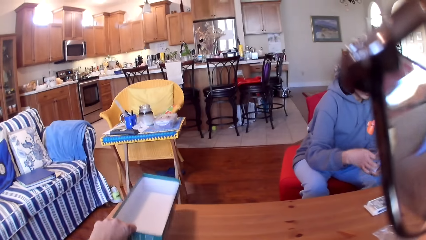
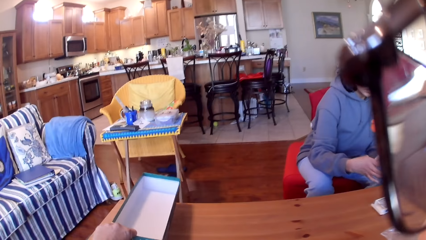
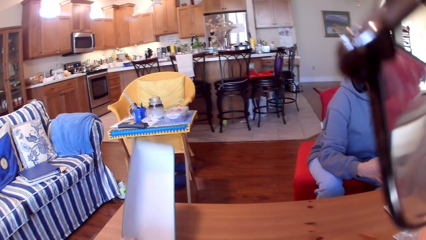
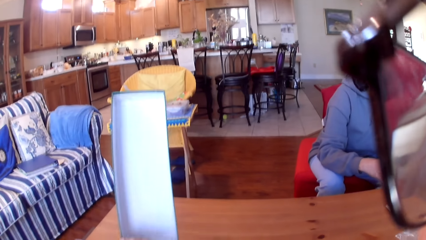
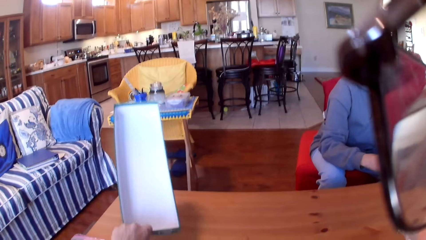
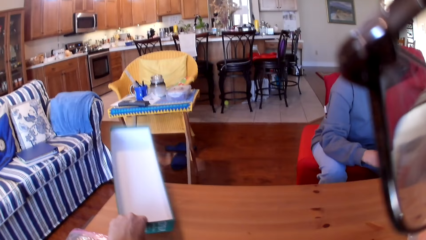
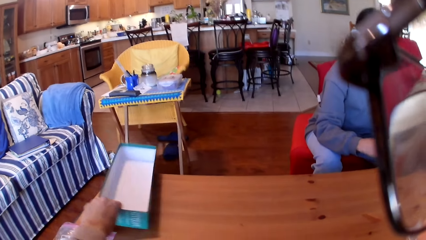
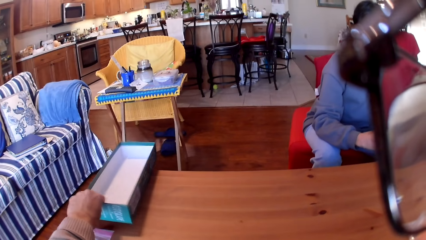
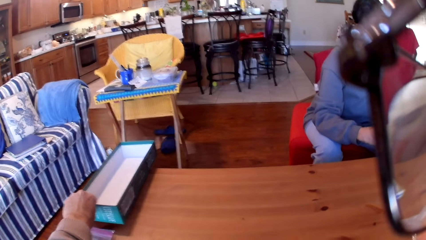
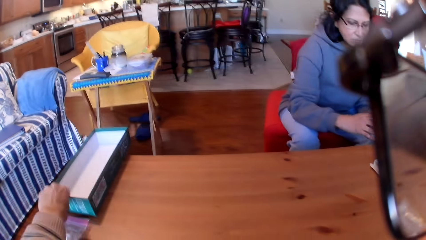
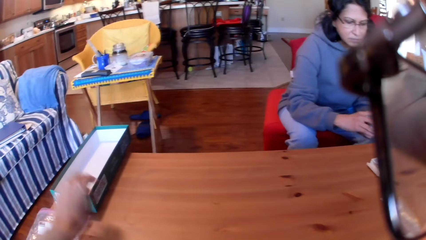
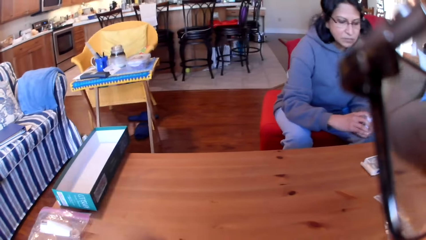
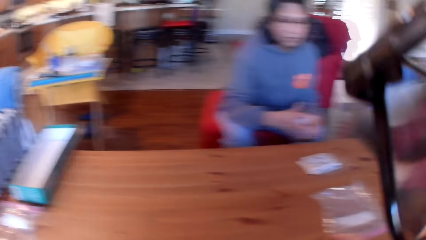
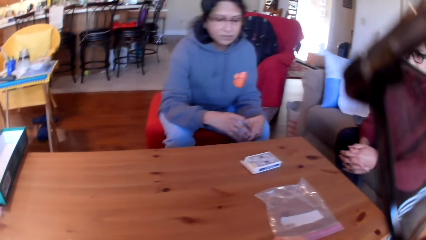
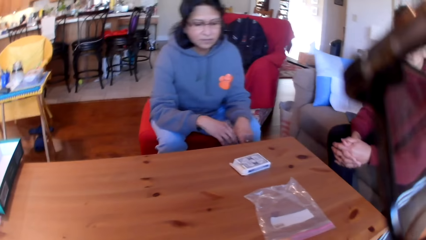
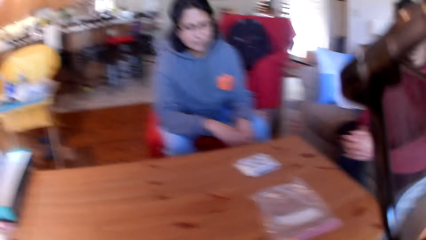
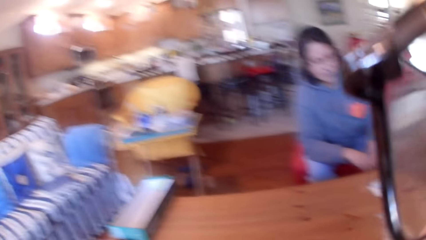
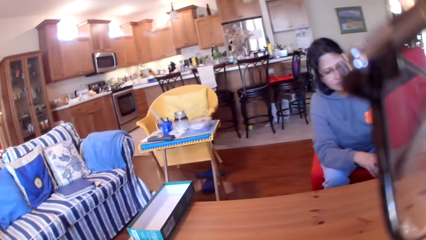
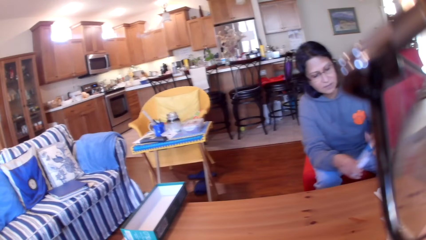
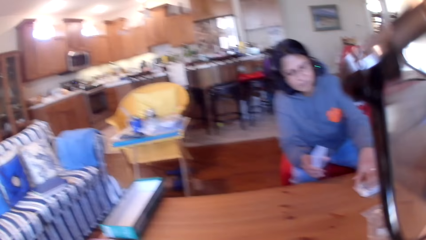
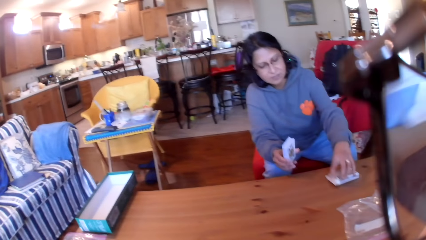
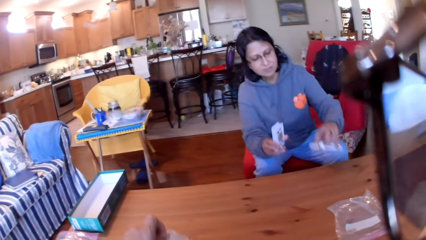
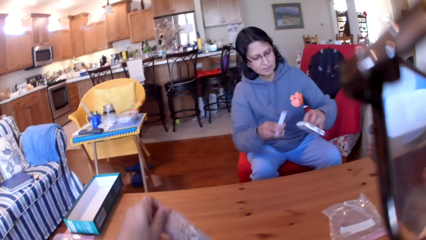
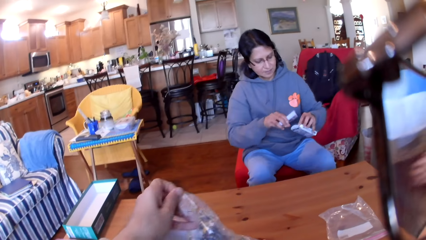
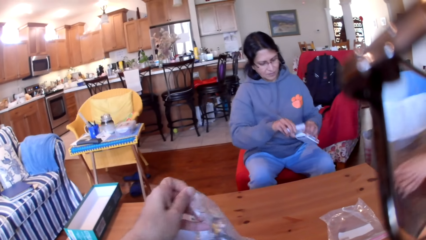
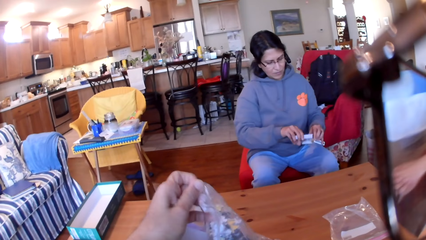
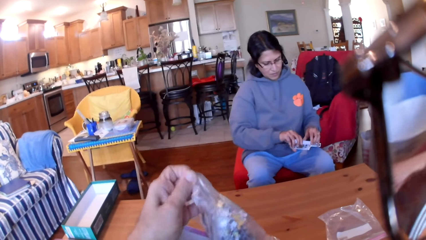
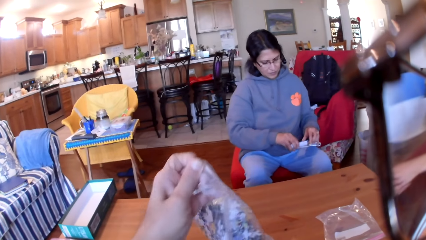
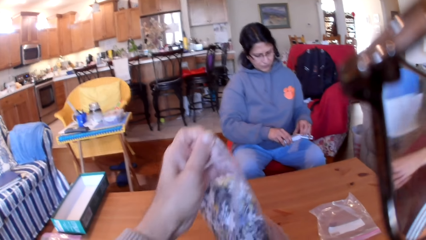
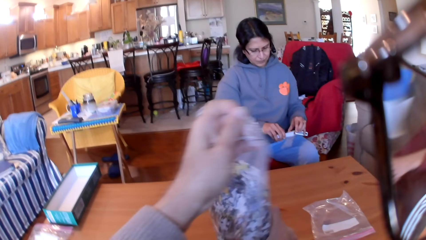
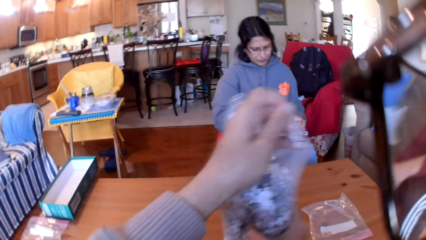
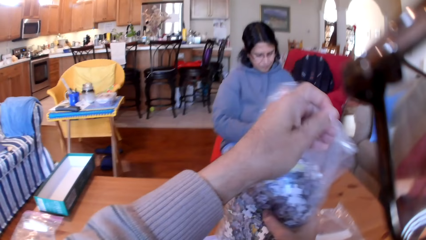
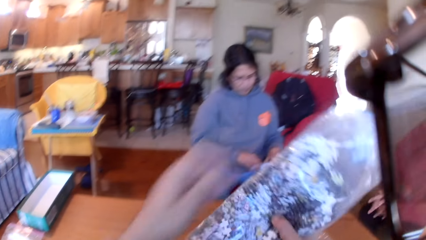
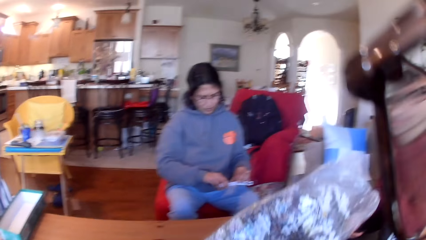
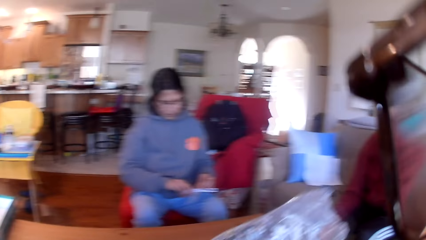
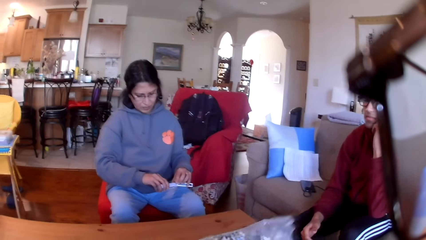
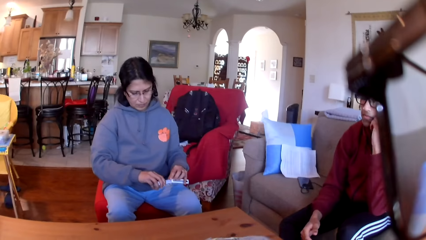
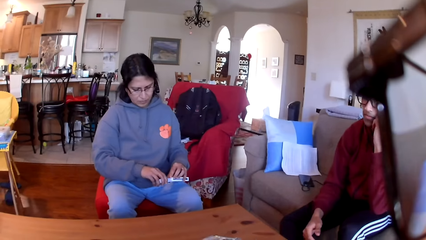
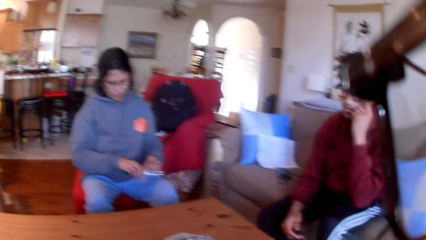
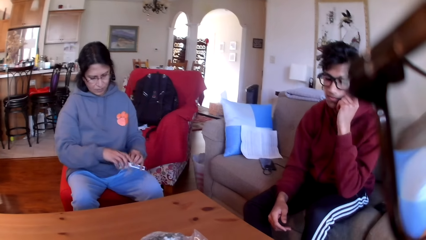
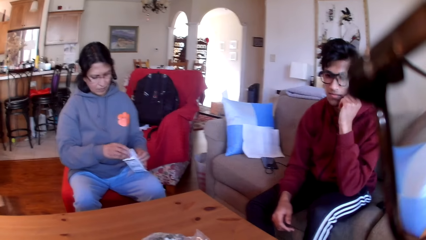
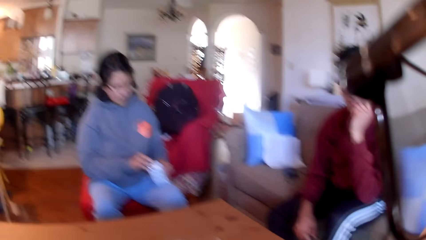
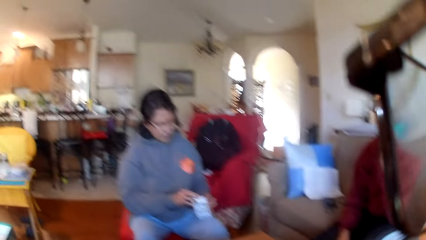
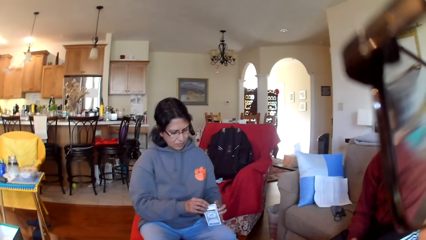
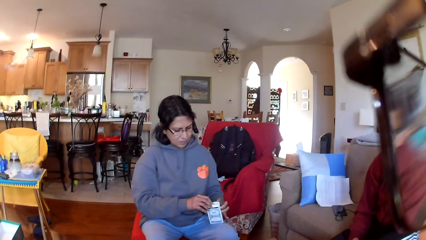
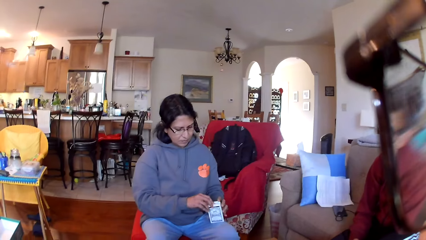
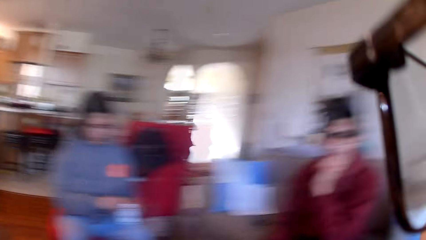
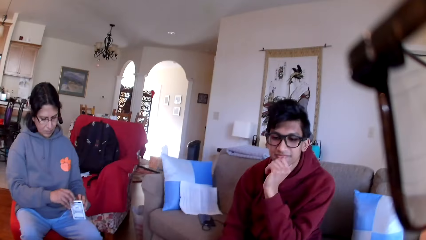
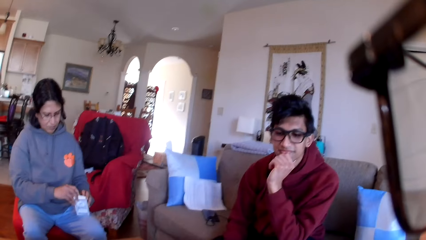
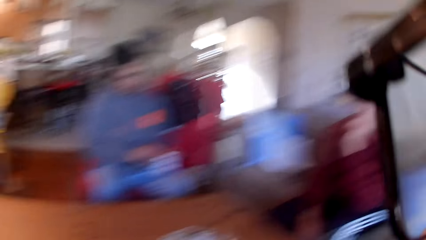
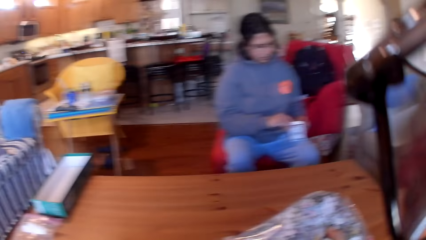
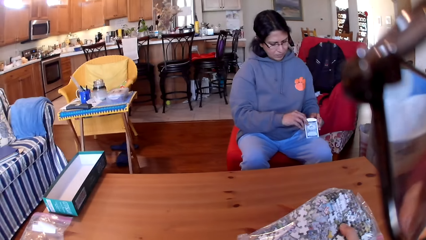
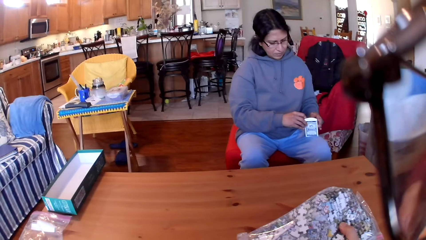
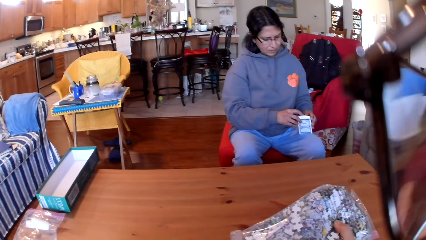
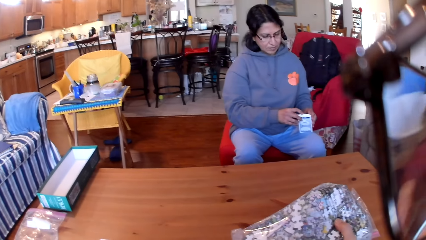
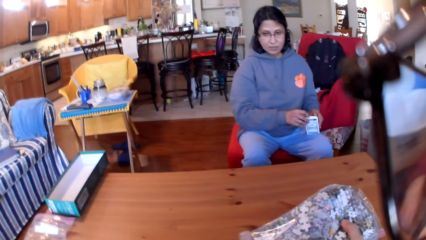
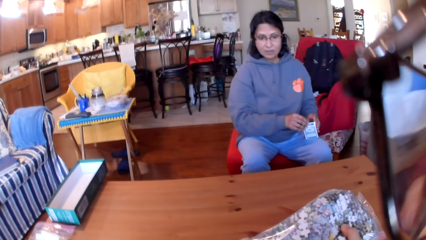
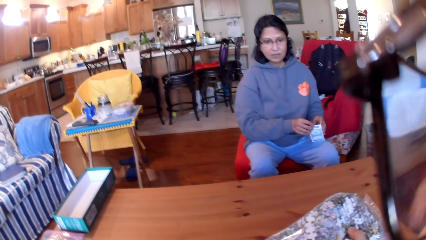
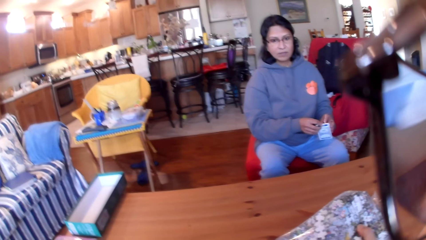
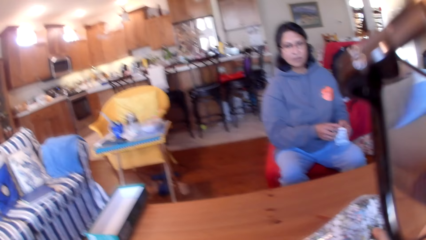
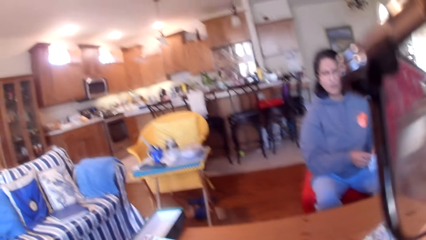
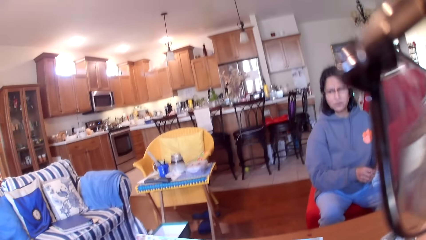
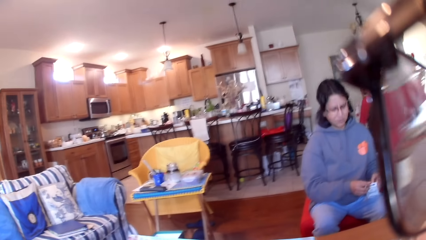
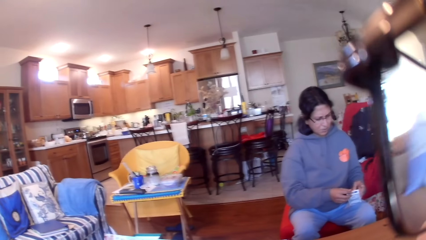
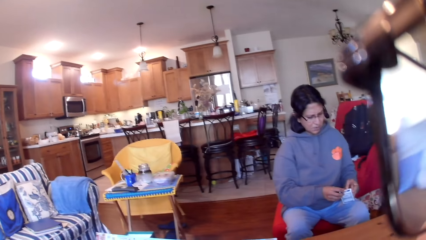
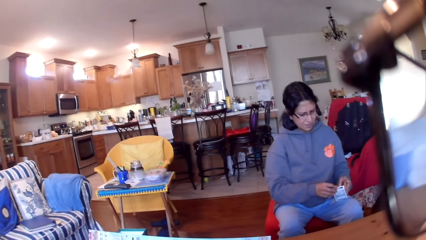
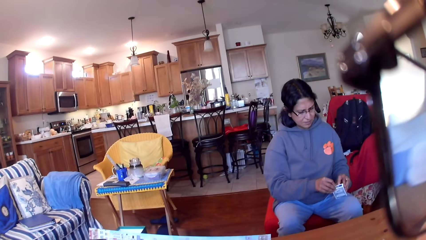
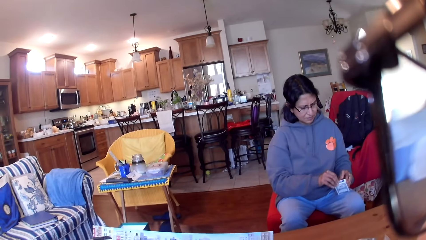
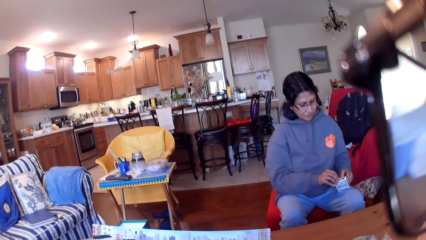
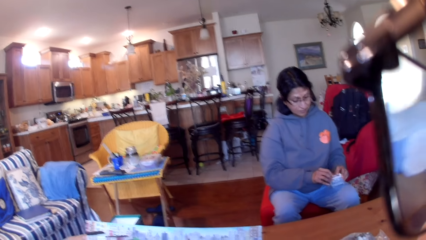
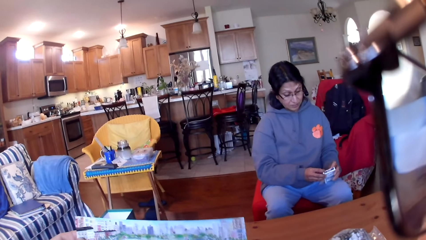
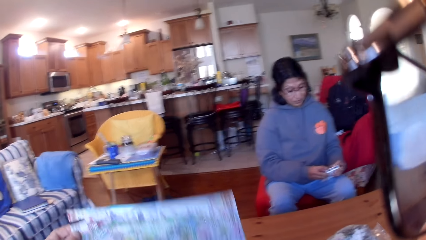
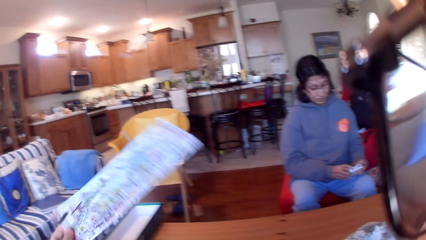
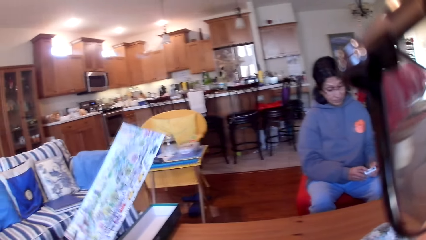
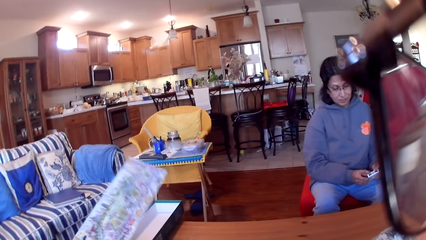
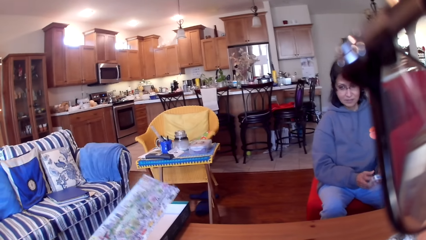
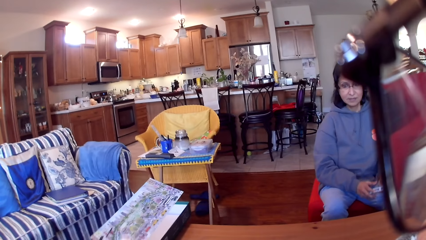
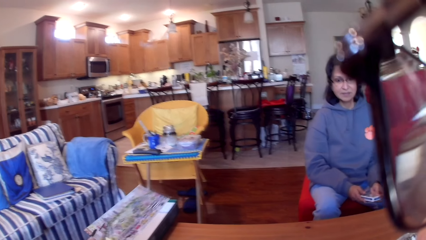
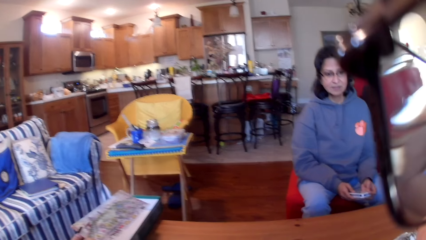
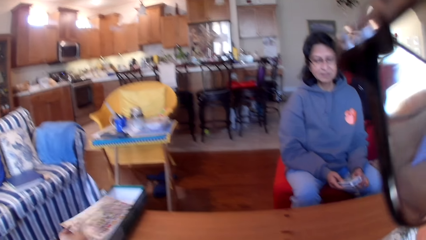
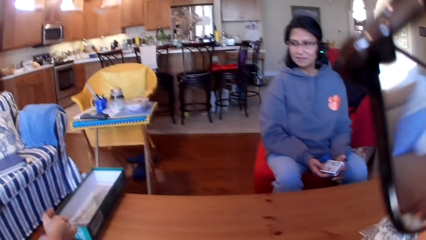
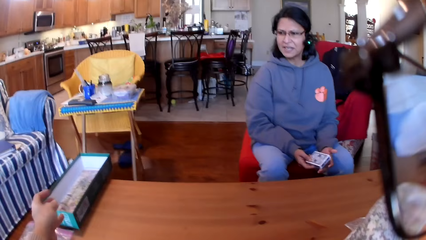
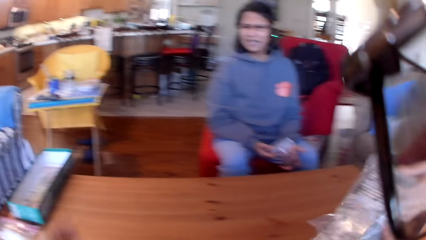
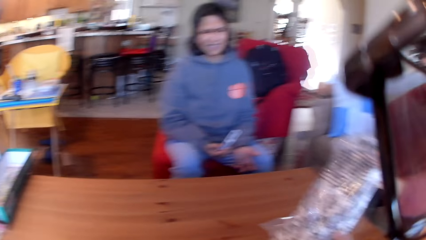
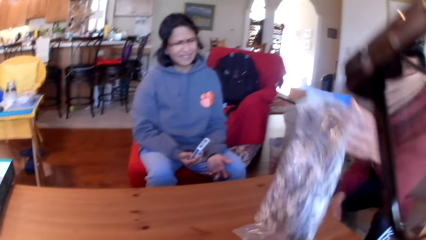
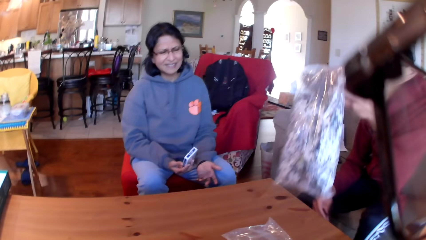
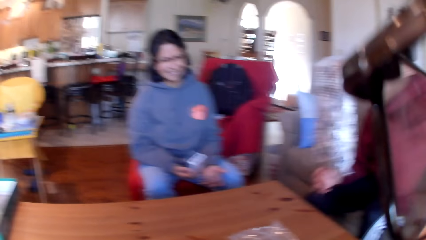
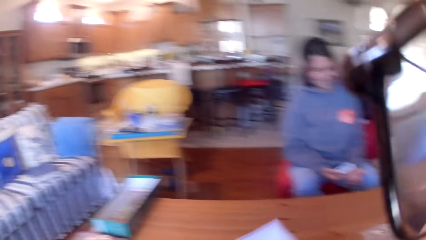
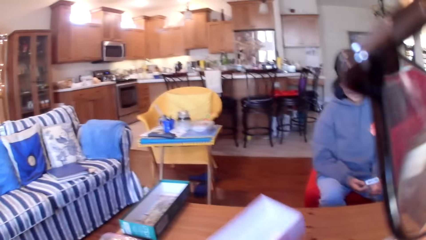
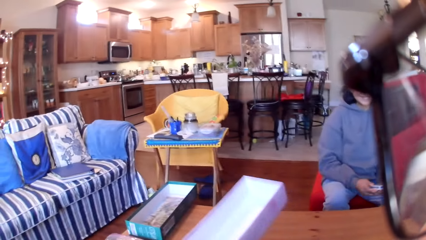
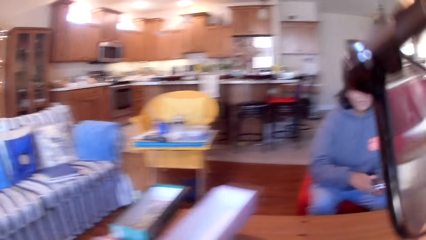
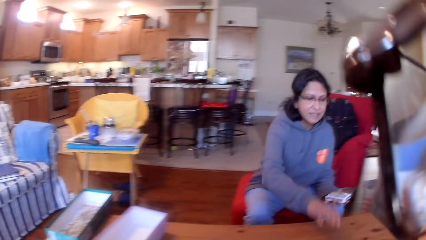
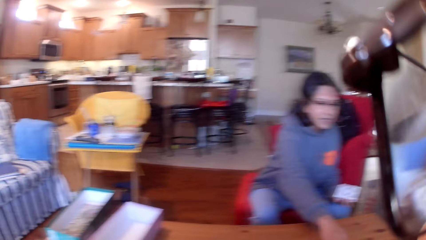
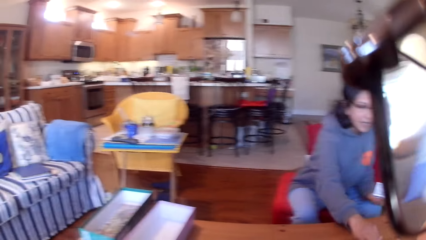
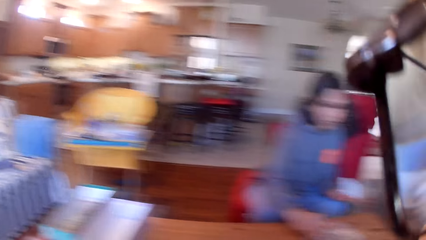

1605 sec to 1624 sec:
The camera wearer puts the box on the table. A woman picks up the cards from the table. The camera wearer holds a paper. They move the nylon paper bag of puzzle pieces on the table. The woman puts the cards in a box. The camera wearer looks around the table. The woman closes the cards box. The camera wearer holds the box, moves the puzzle board into the box, and throws down the box. A man picks up the nylon paper bag of puzzle pieces from the table. The camera wearer picks up the box. They move the box on the table.
